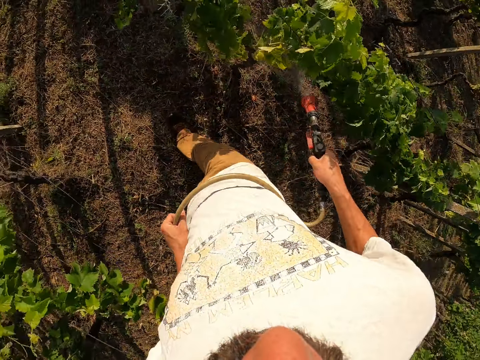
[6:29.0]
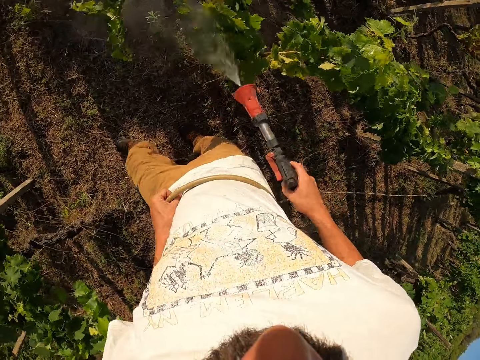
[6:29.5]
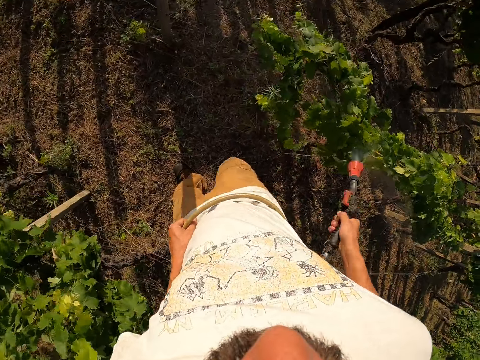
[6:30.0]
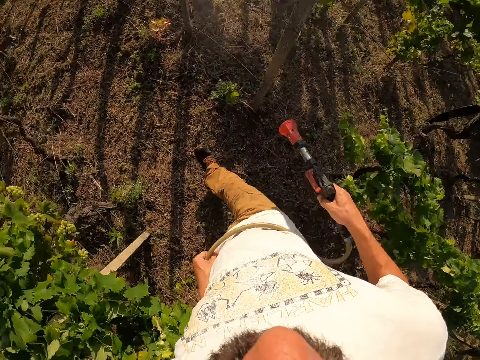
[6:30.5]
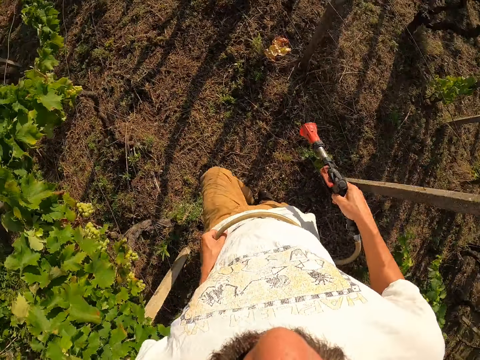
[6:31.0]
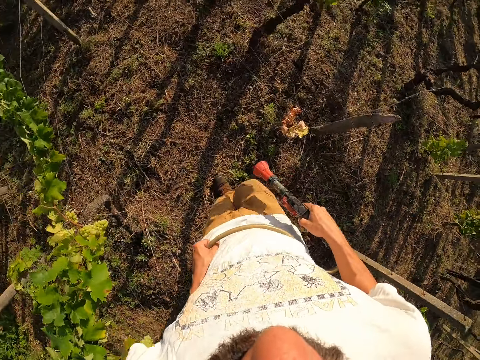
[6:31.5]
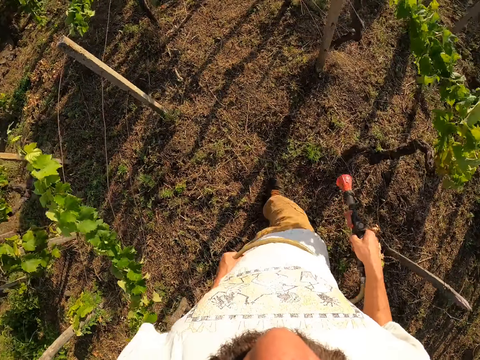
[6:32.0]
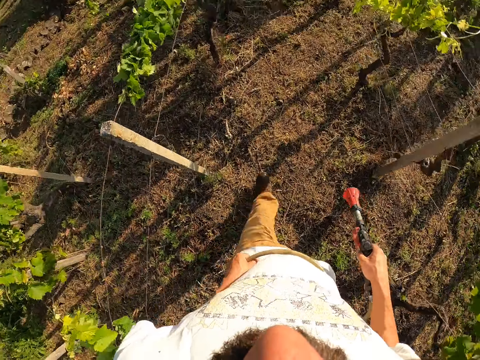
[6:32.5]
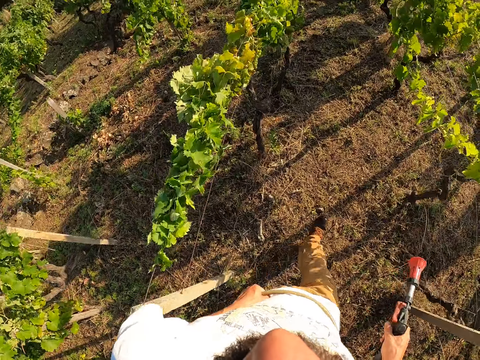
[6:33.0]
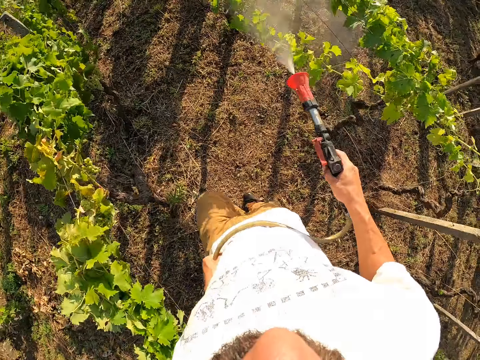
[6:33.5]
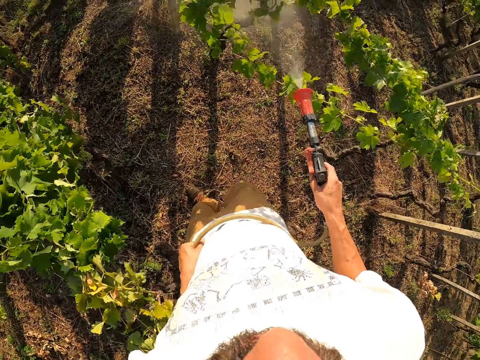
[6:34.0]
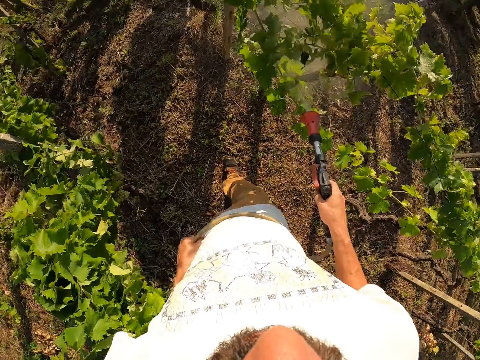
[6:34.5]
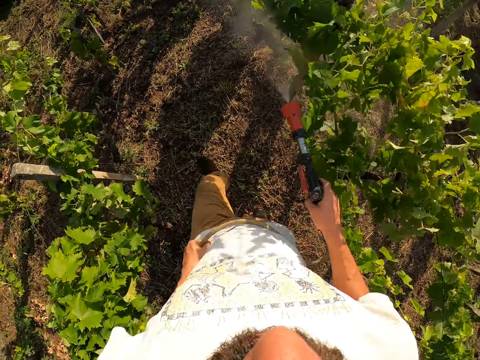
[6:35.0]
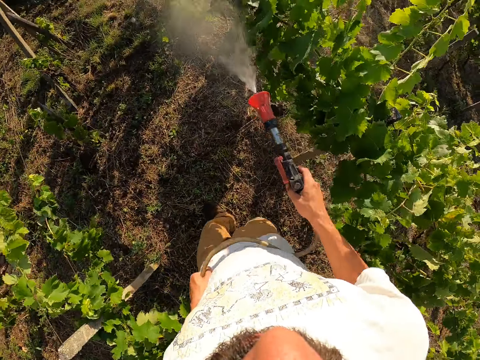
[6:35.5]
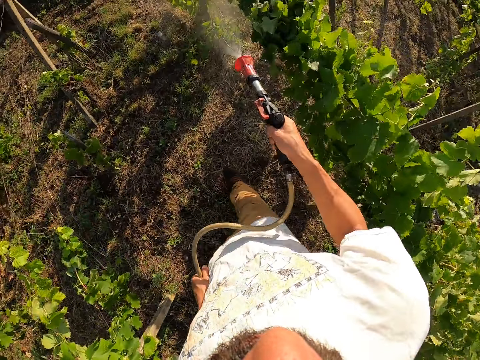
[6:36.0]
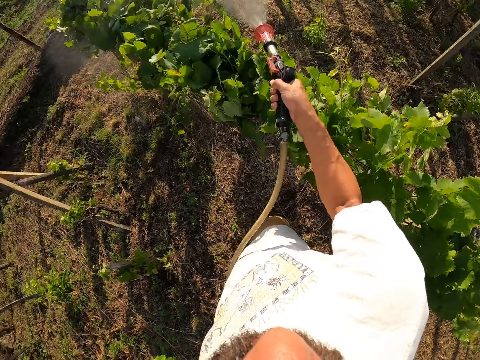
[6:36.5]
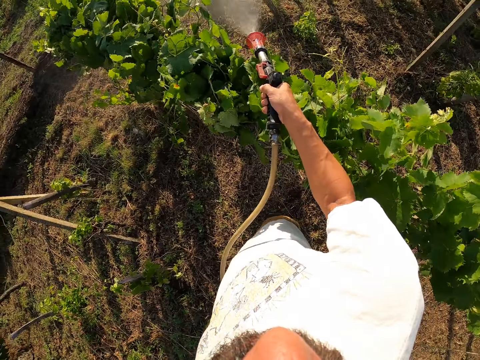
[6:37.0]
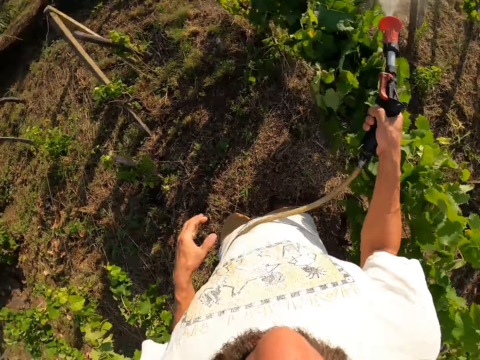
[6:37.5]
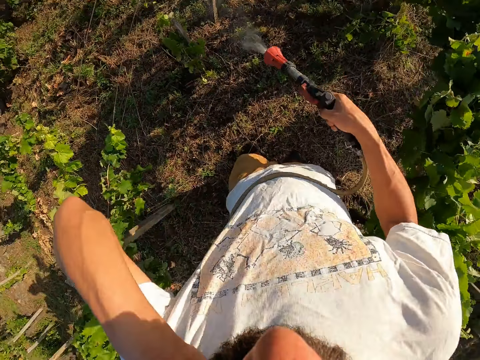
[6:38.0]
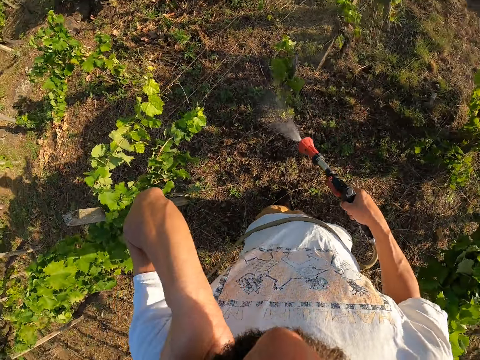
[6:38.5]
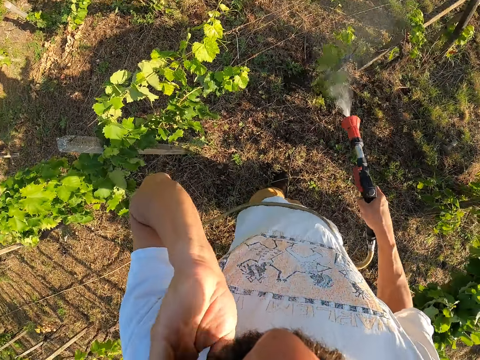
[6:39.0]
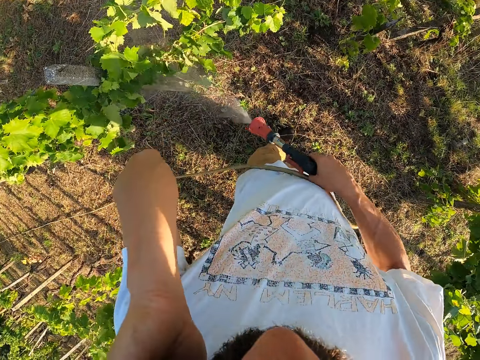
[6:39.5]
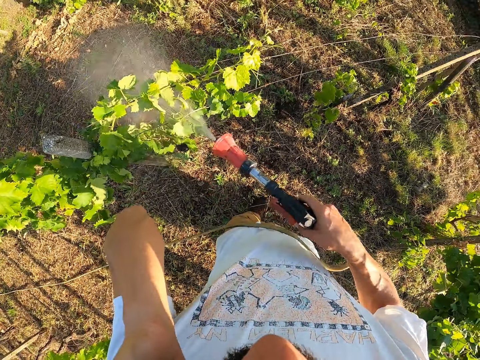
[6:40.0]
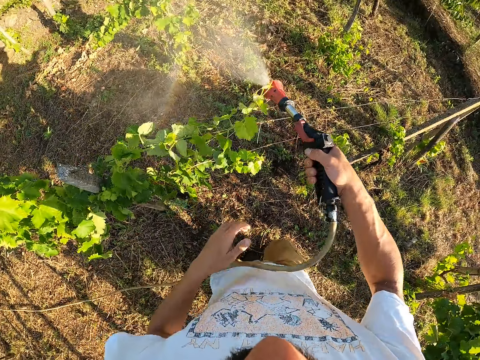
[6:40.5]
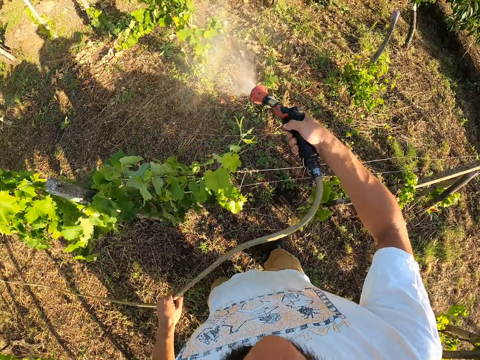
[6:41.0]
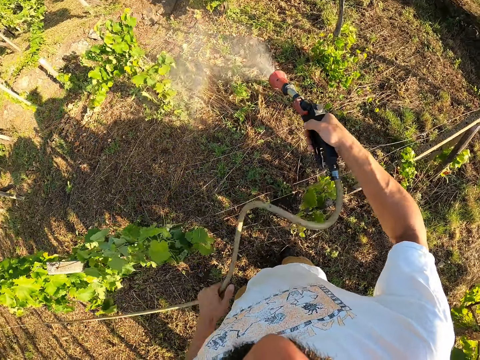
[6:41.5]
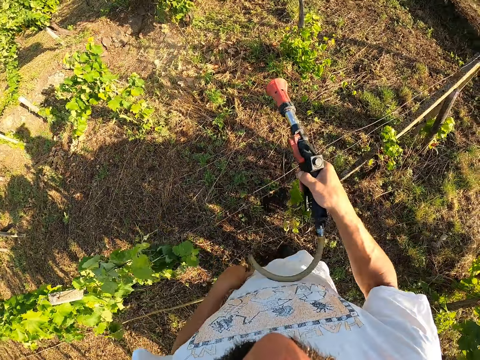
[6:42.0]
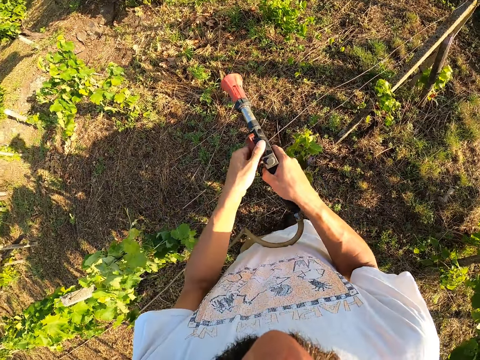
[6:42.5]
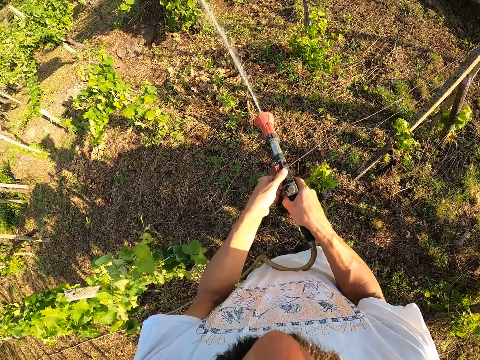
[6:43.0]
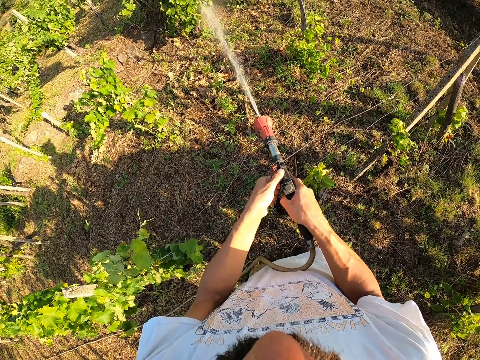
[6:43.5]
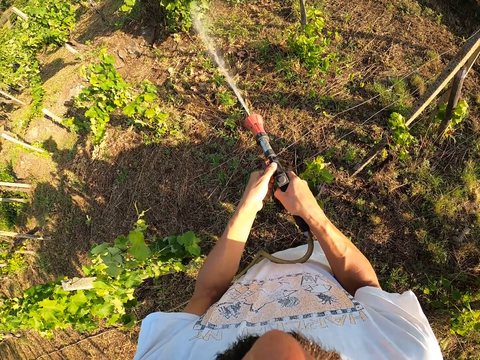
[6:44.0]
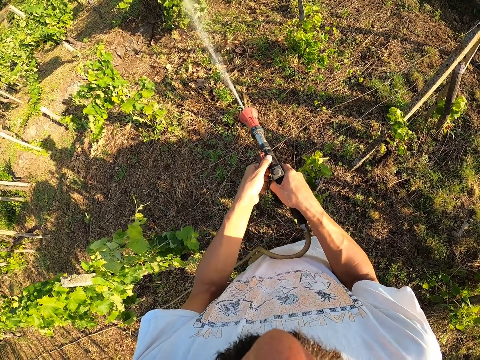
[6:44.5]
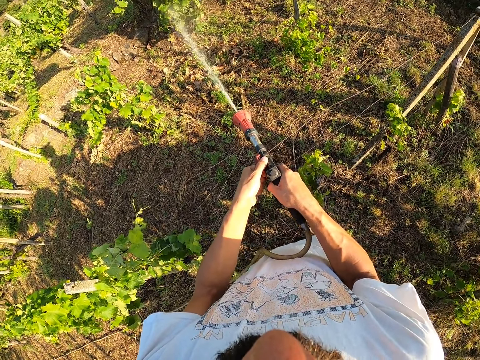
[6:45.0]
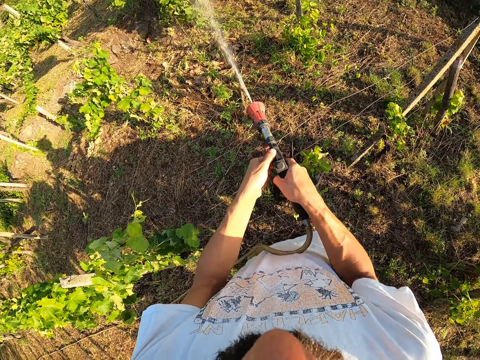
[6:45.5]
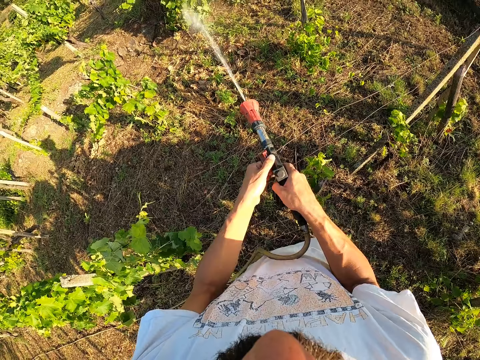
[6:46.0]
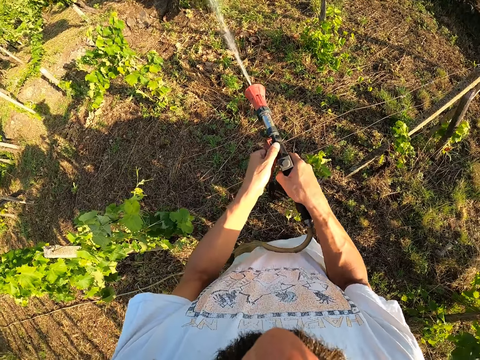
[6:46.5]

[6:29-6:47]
The camera wearer stops spraying for a while. He walks around the garden. He sprays plants in the garden with the hand sprayer. He drops the hose in his left hand. He scratches his neck. He holds the hose with his left hand. He stops spraying for a while. He stands in the garden. He drops the hose in his left hand. He holds the hand sprayer with both hands. He sprays plants in the garden with the hand sprayer.

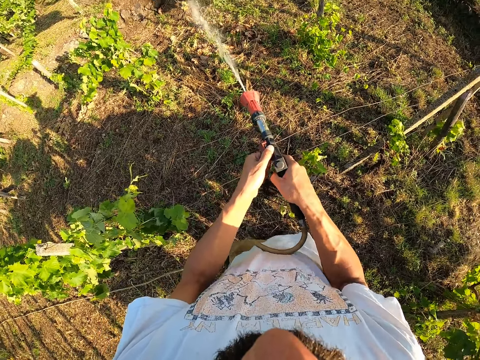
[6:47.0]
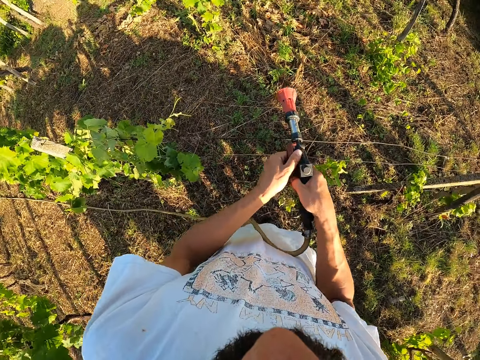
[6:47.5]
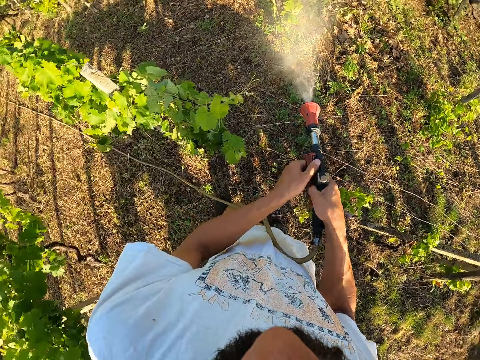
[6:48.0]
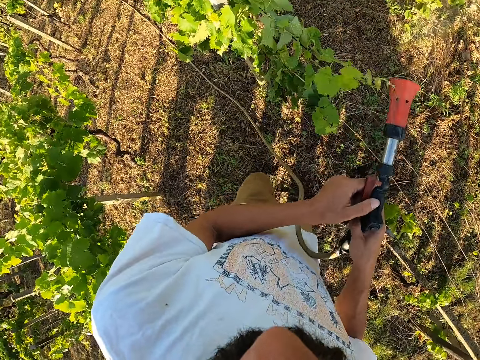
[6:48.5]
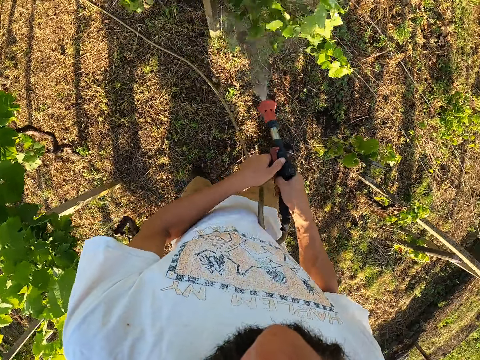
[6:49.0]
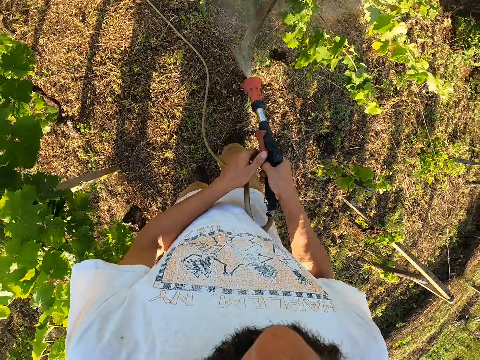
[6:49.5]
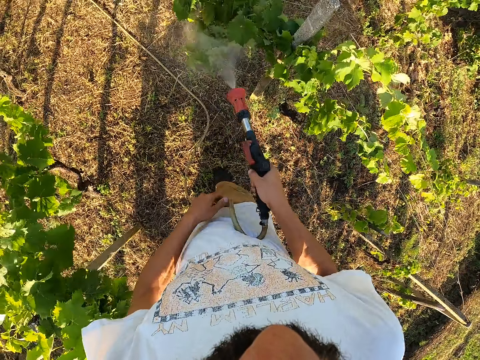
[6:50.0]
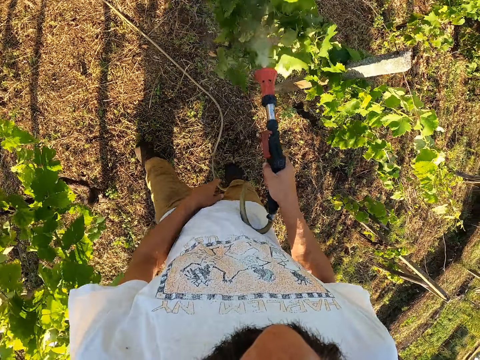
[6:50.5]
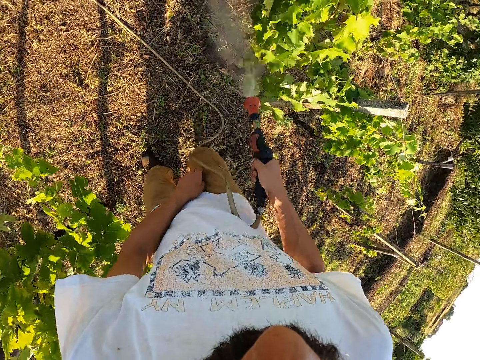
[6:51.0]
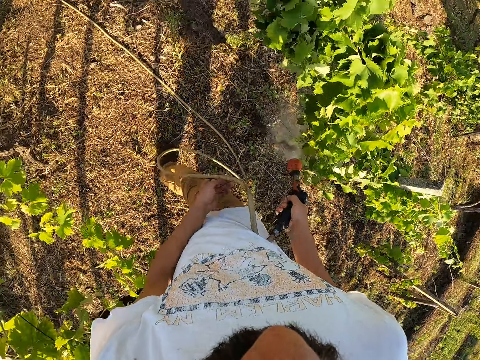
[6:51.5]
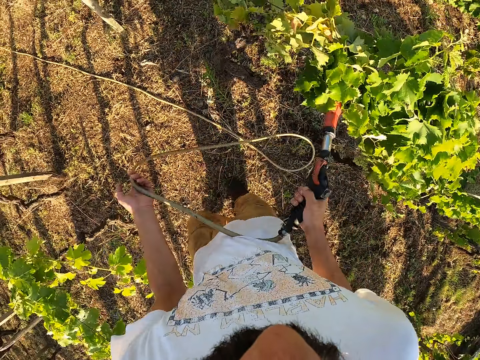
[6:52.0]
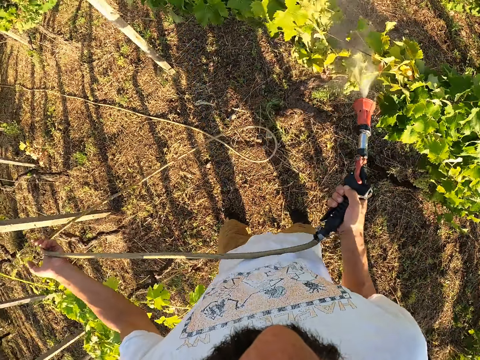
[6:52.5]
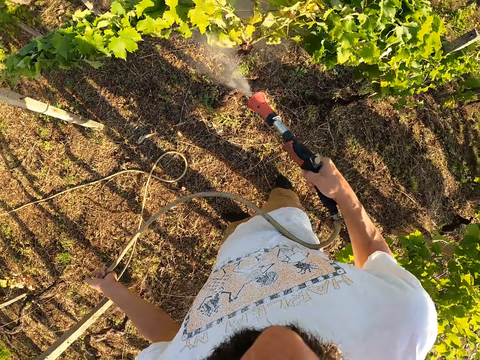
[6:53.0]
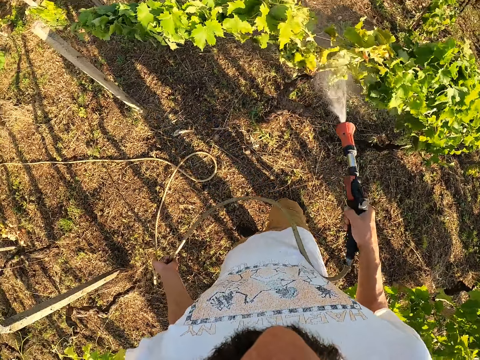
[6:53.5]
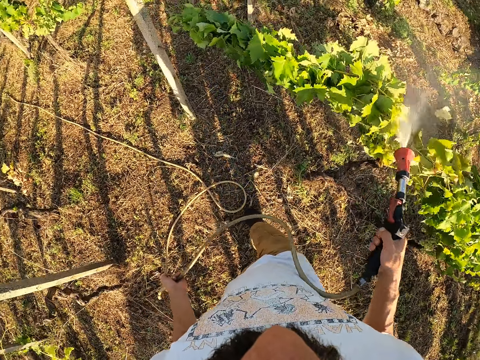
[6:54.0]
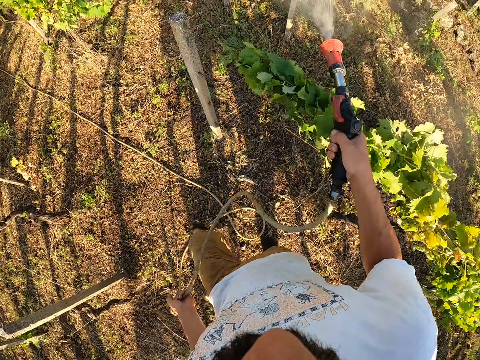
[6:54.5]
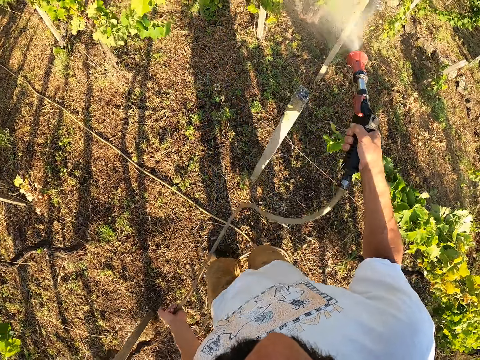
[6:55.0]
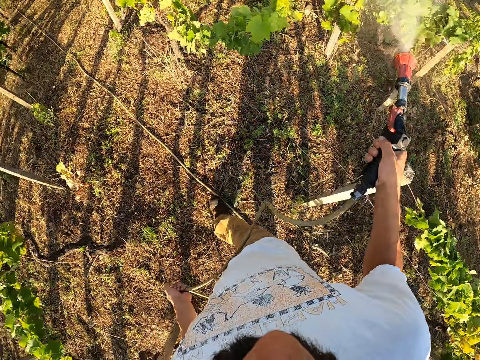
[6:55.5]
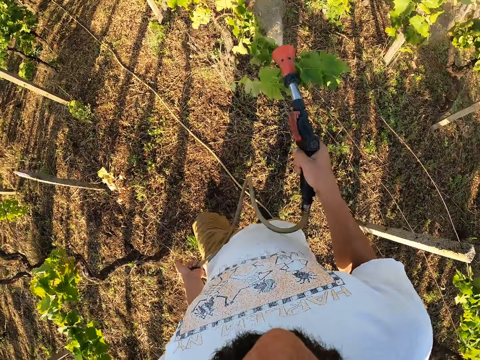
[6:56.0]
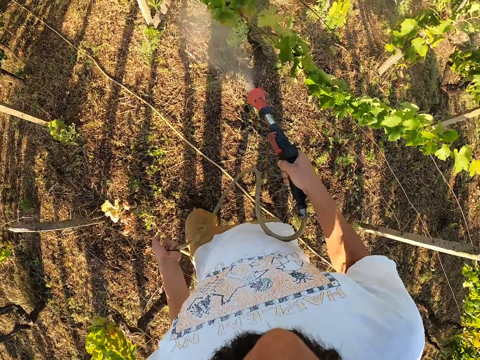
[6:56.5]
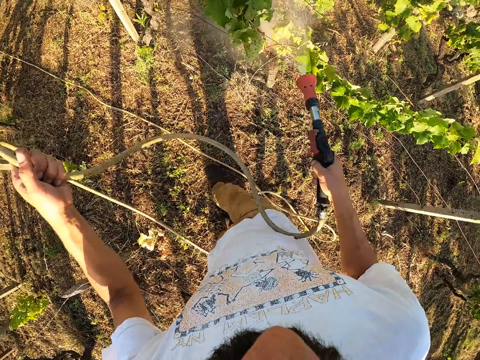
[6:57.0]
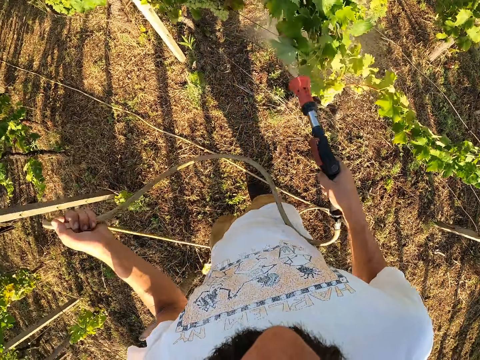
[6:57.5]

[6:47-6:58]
The camera wearer walks around the garden. He sprays plants in the garden. He removes his left hand from the hand sprayer. He takes some steps forward. He holds the hose with his left hand.
